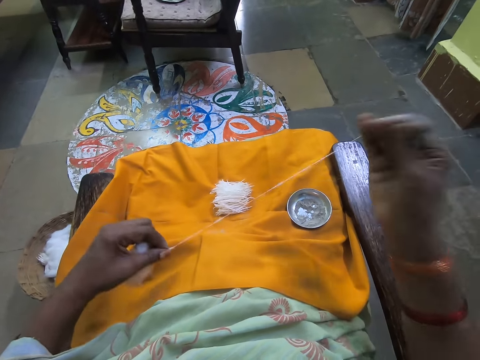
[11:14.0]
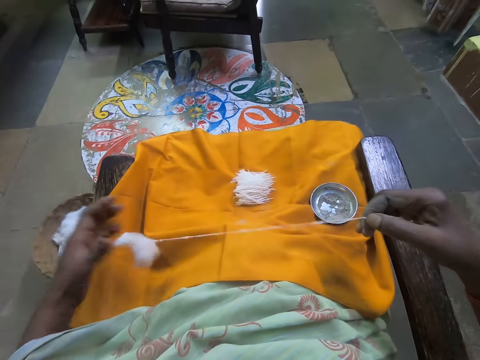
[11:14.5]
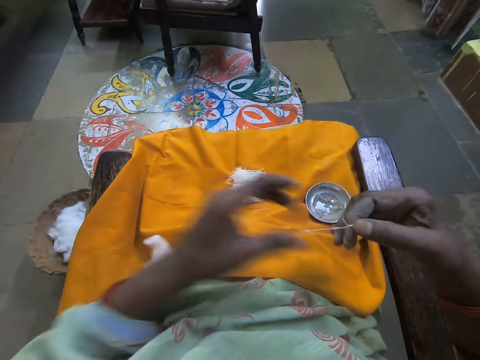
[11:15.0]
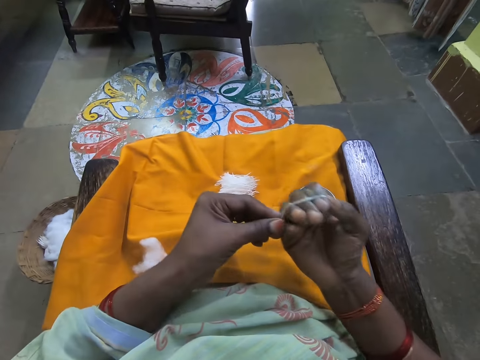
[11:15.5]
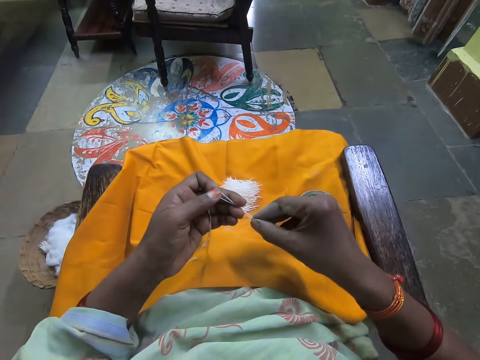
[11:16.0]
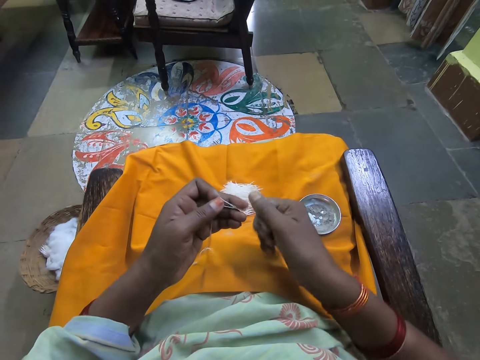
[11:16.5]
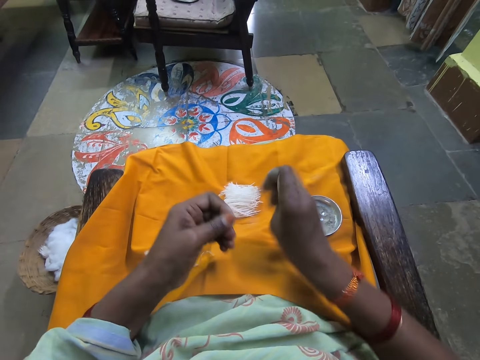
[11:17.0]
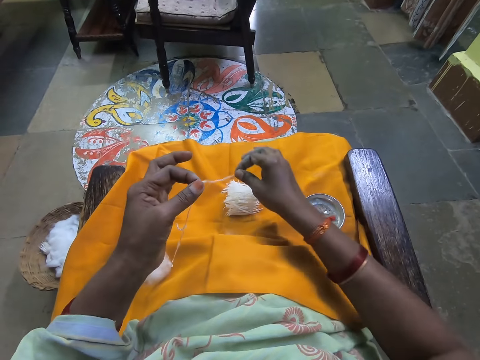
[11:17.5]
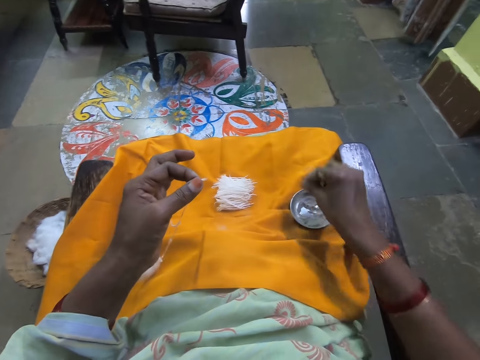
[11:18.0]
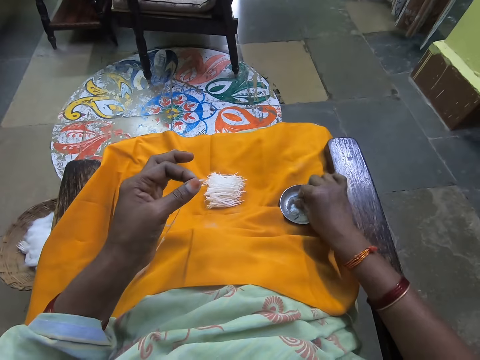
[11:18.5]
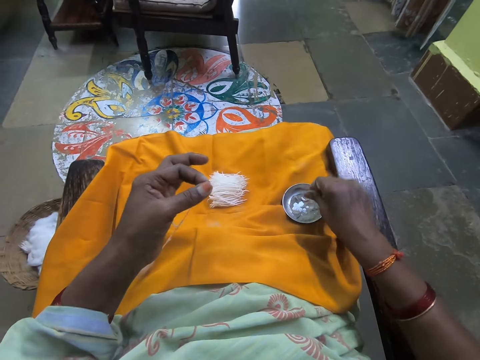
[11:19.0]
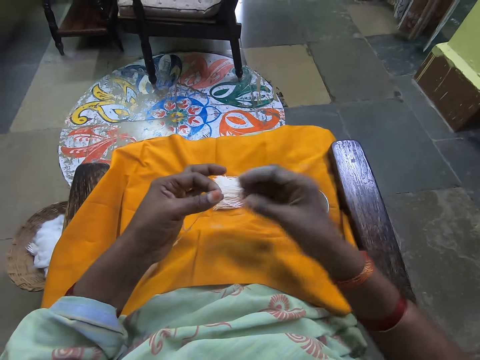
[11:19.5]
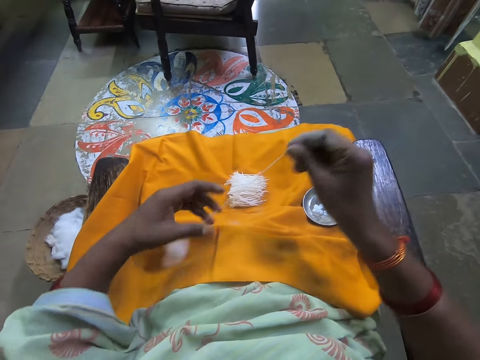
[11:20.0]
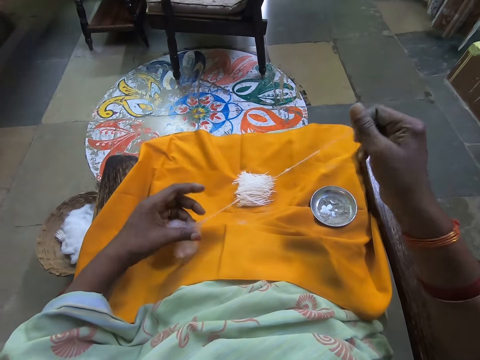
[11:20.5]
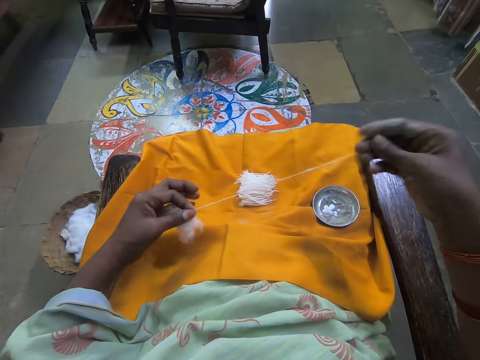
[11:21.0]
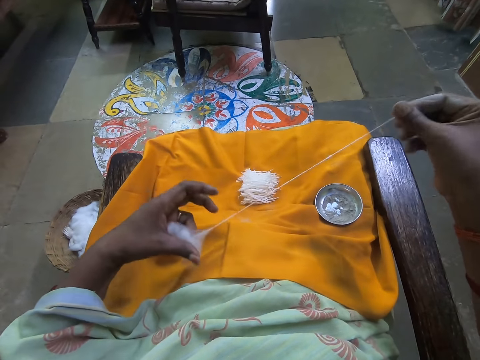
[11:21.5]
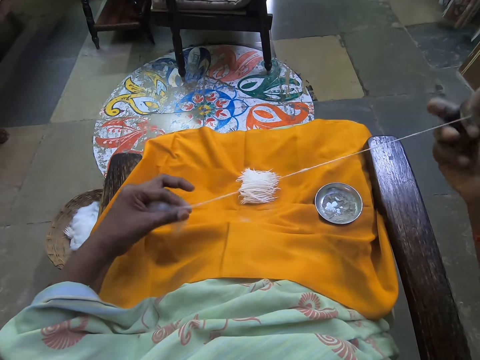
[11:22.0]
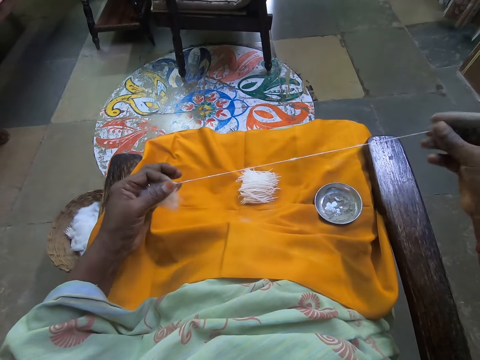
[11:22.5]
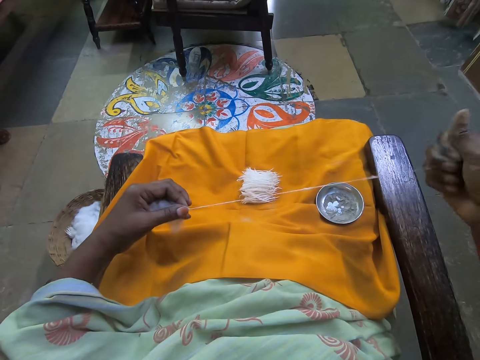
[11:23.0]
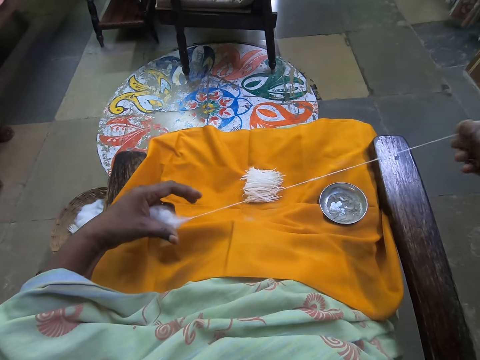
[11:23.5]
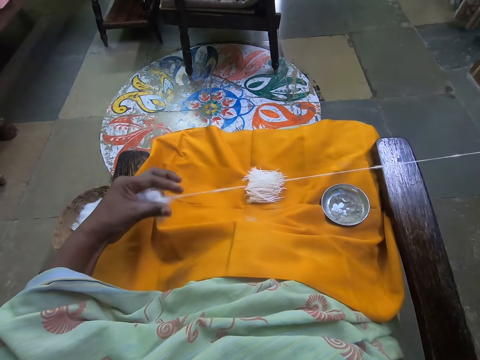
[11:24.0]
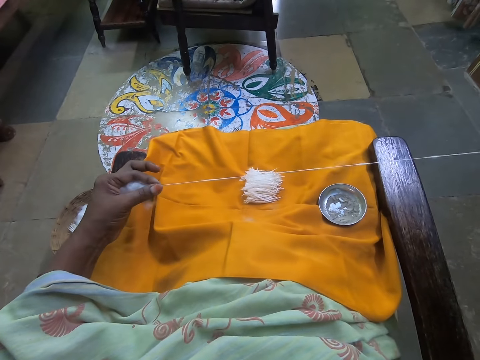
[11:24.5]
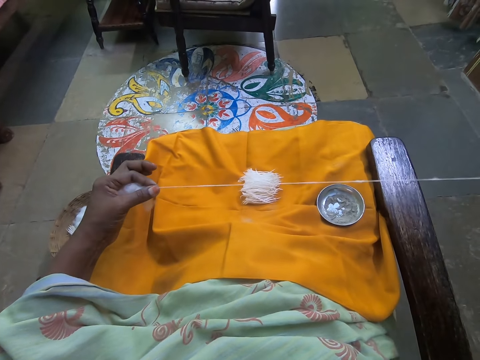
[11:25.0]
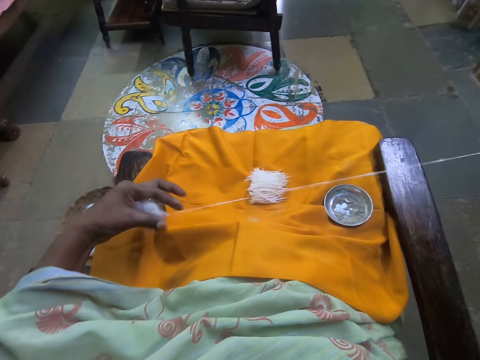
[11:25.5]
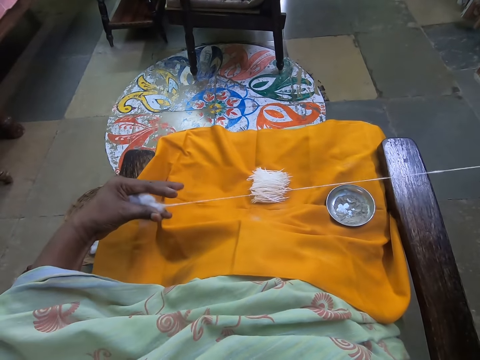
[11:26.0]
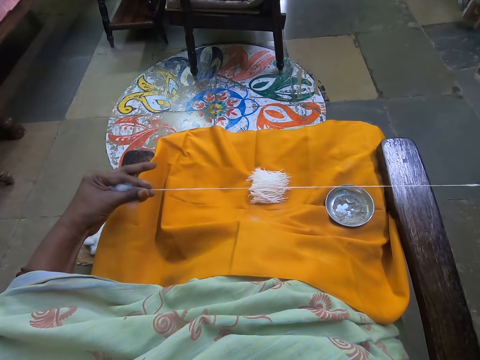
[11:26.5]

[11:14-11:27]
The camera wearer folds the cotton strand with her right hand. She cuts the cotton strand with her right hand. She drops the cotton strand on the cloth with her right hand. She squeezes powder on the hand. She dips her right hand in the cup of sand on the piece of cloth. She grabs the cotton strand with her right hand. She makes threads. She pulls the cotton strand from the ball of cotton wool with her right hand.

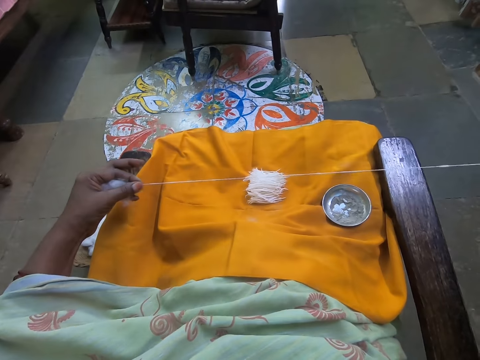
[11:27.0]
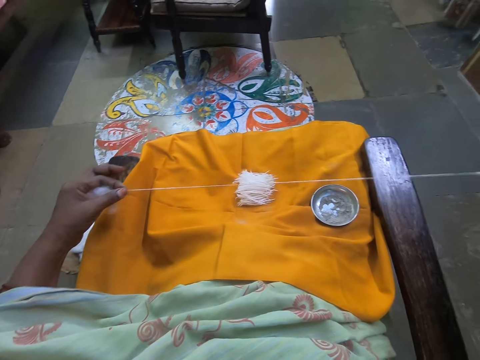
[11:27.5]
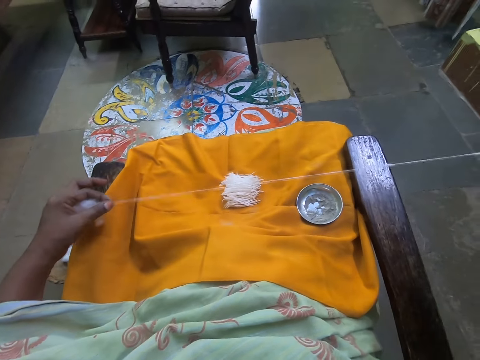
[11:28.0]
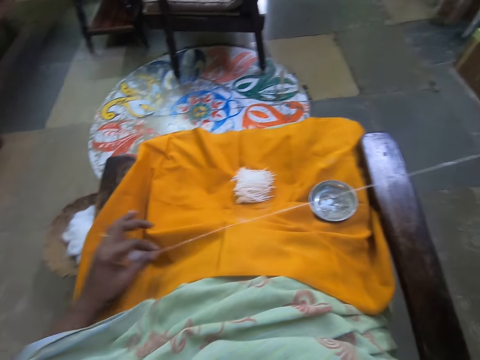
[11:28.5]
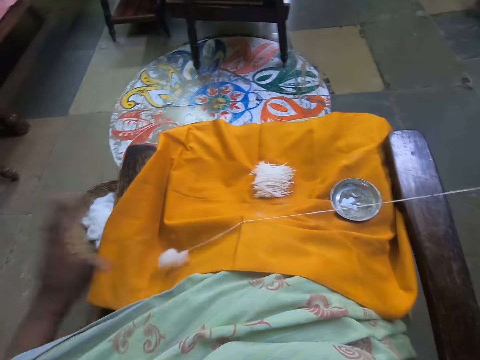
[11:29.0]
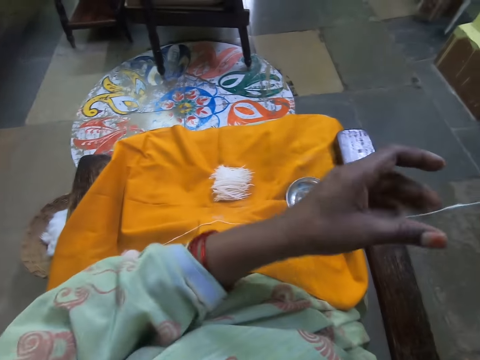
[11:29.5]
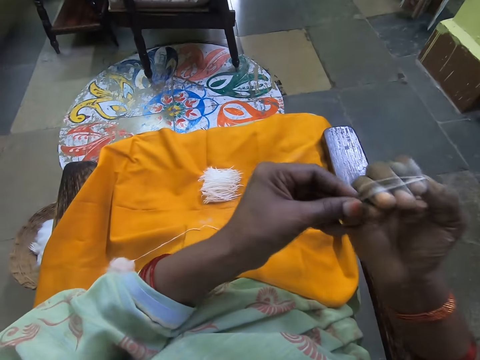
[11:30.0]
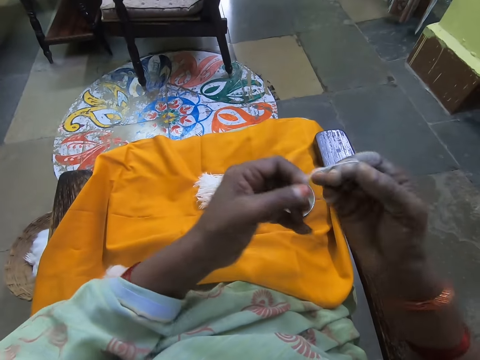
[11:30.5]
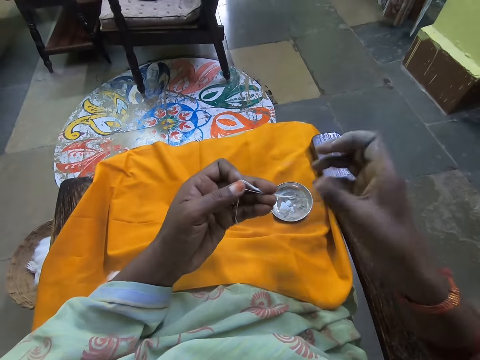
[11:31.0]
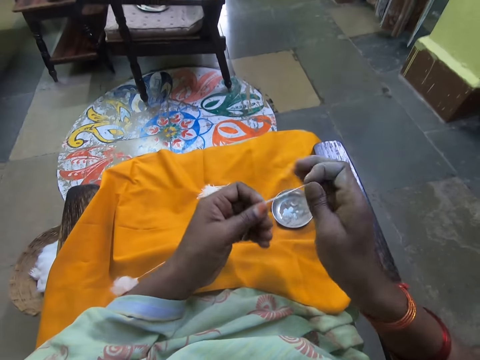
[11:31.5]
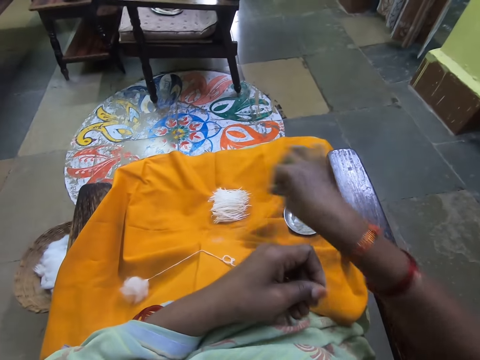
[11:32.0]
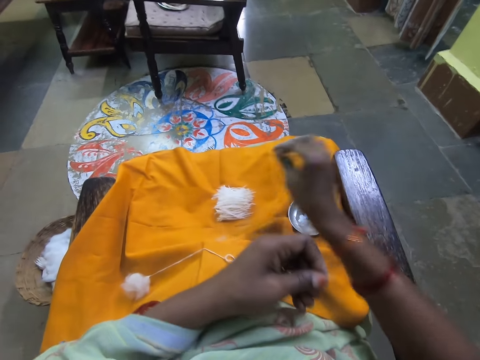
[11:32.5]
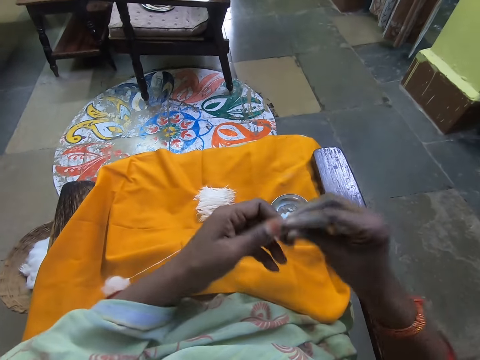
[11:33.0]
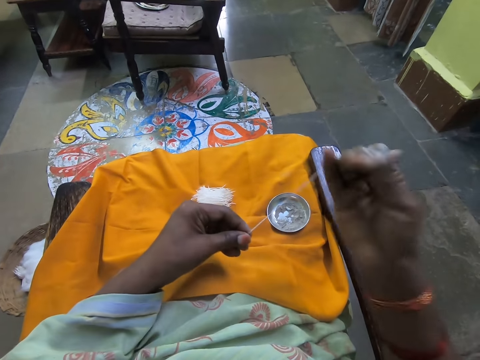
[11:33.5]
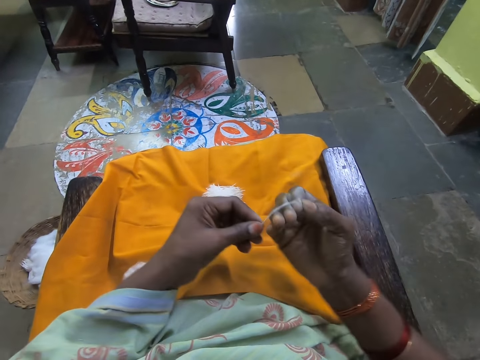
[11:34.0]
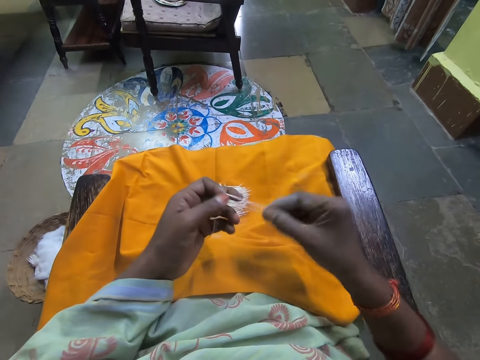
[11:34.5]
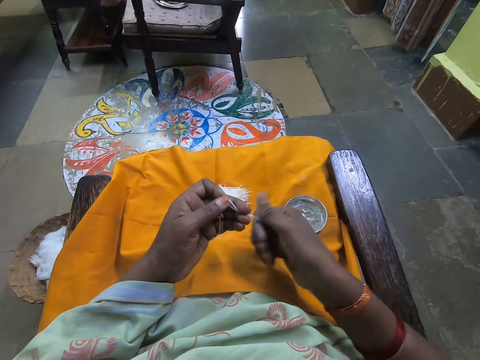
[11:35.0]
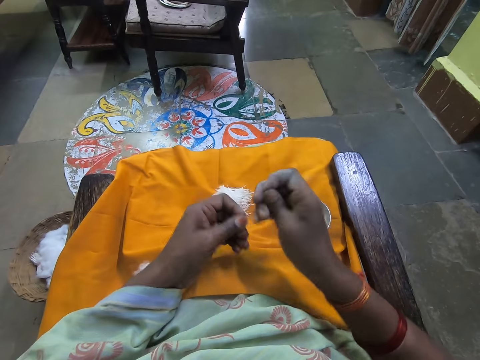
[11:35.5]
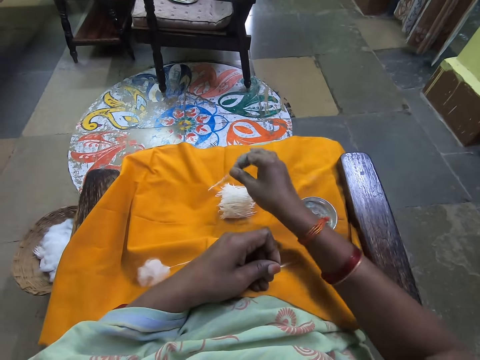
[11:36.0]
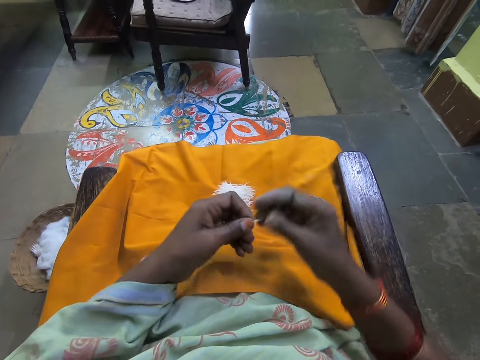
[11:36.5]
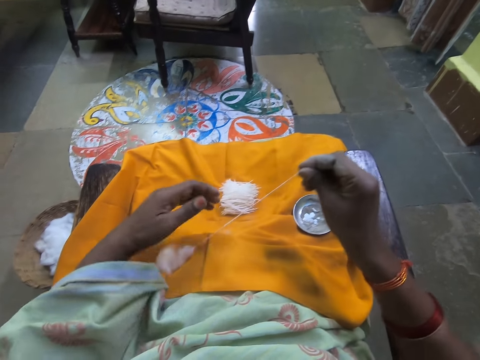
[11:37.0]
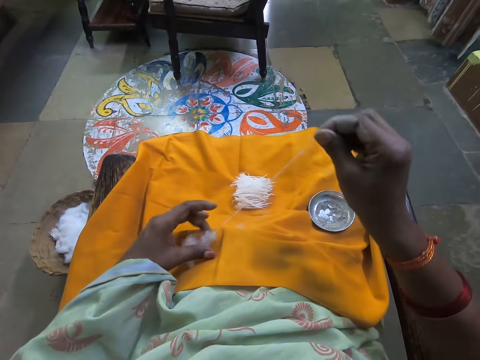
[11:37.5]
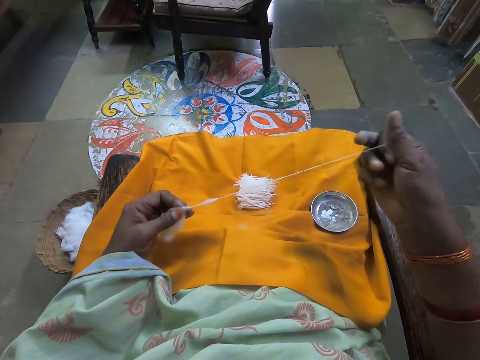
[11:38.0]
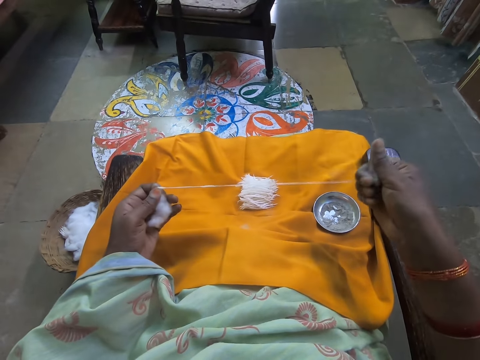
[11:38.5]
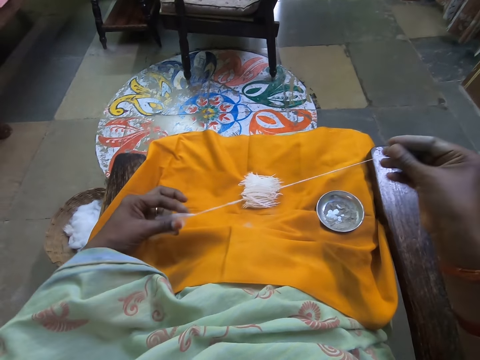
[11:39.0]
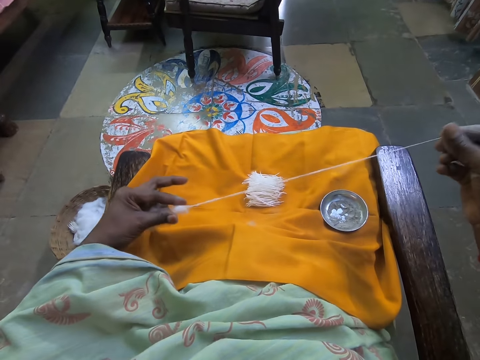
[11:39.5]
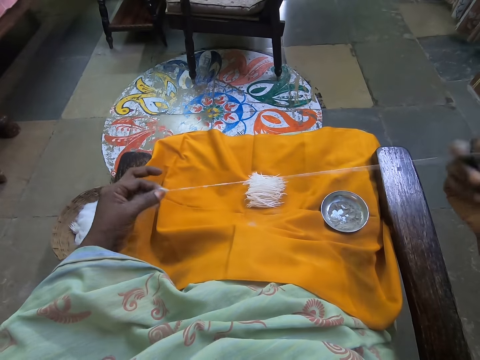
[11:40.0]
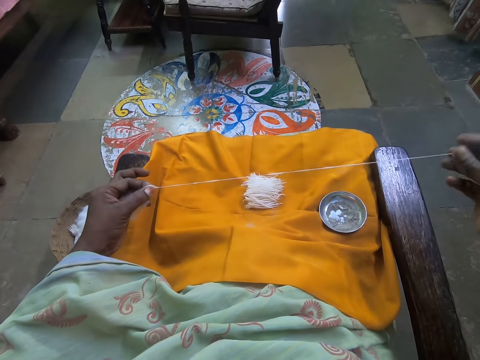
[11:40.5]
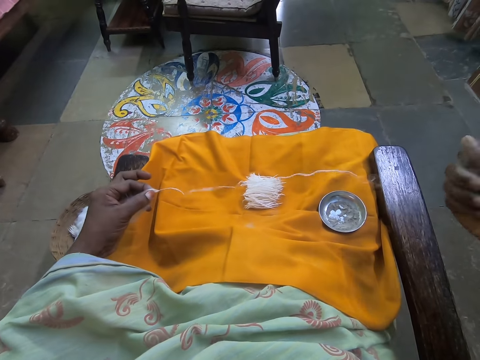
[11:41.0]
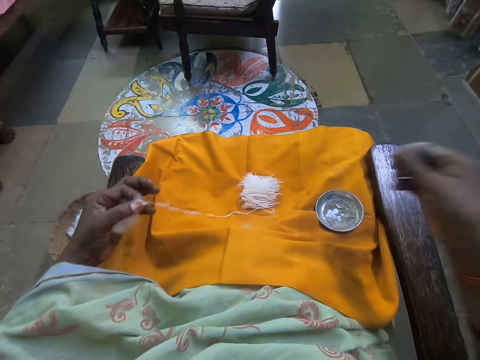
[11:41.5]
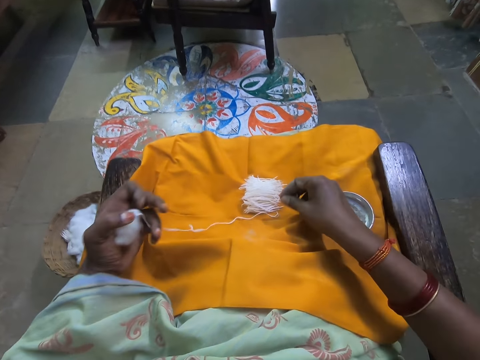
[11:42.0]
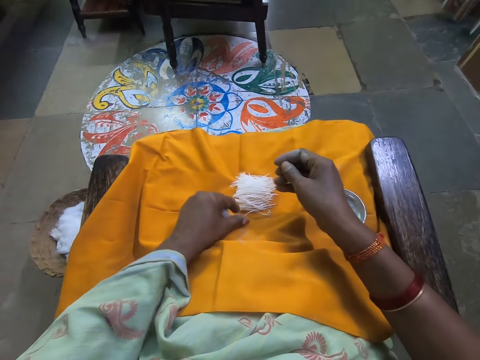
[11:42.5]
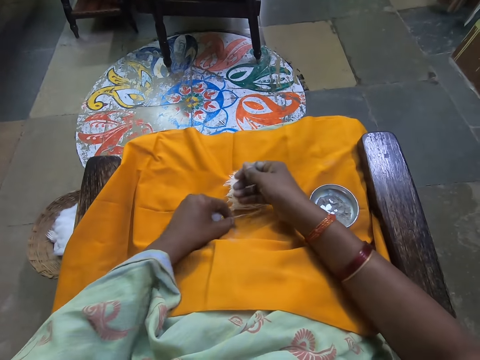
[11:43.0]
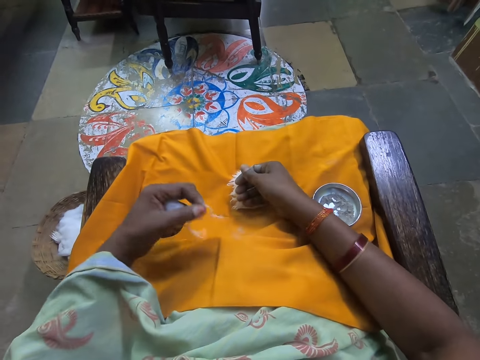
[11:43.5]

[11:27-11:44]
The camera wearer drops the ball of cotton wool in her left hand. She grabs the cotton strand with her left hand. She folds the cotton strand with her right hand. She cuts the cotton strand with her right hand. She drops the cotton strand on the cloth with her right hand. She folds the cotton strand with her right hand. She cuts the cotton strand with her right hand. She drops the cotton strand on the cloth with her right hand. She pulls the cotton strand from the ball of cotton wool with her right hand. The cotton strand falls off from her hand.
